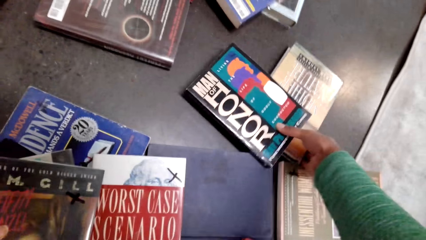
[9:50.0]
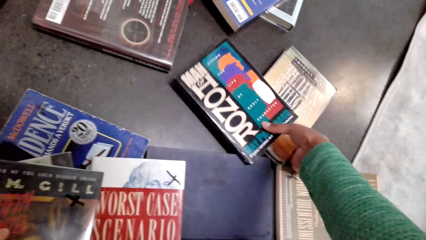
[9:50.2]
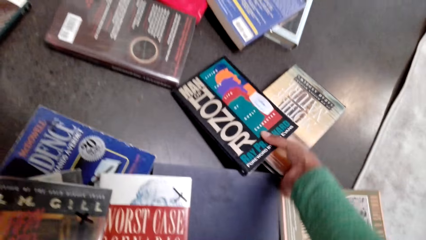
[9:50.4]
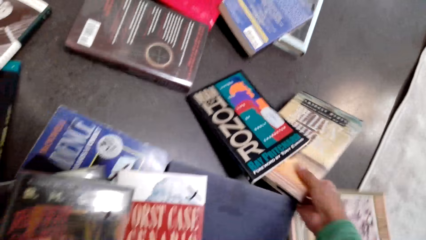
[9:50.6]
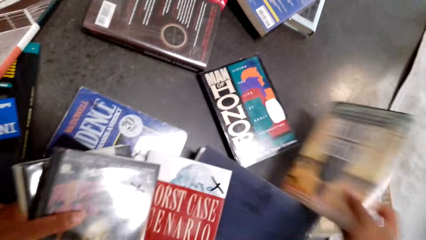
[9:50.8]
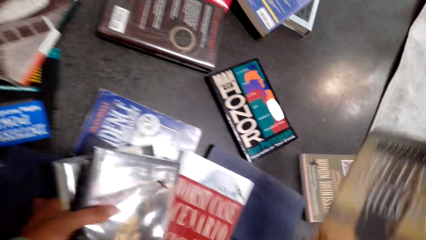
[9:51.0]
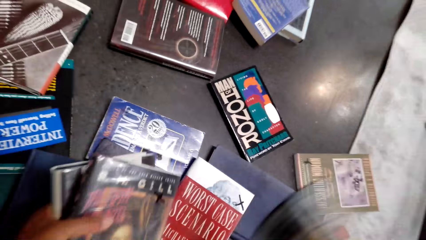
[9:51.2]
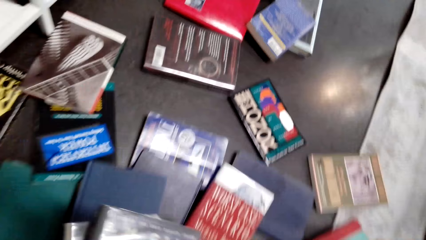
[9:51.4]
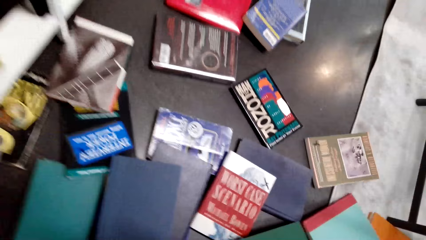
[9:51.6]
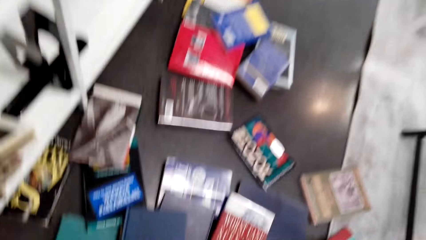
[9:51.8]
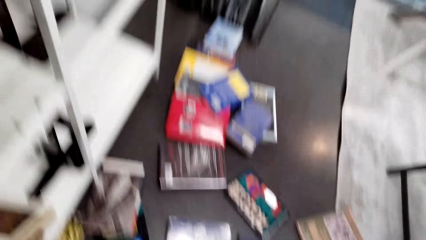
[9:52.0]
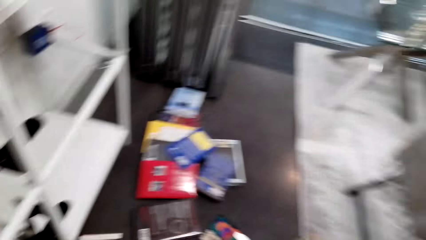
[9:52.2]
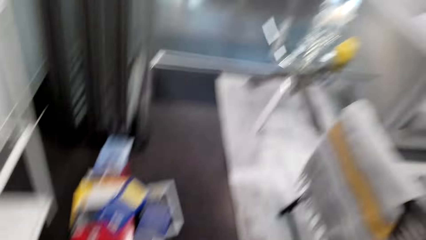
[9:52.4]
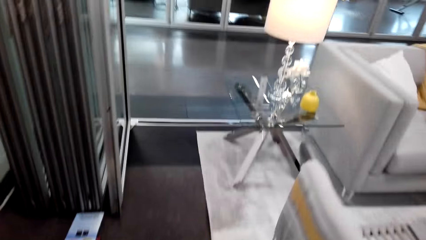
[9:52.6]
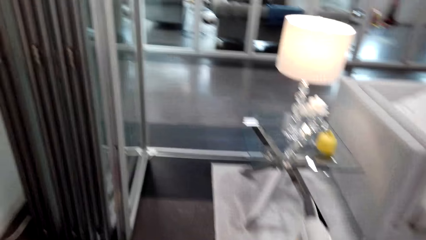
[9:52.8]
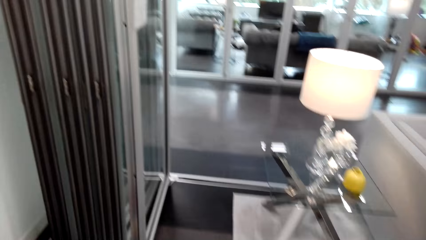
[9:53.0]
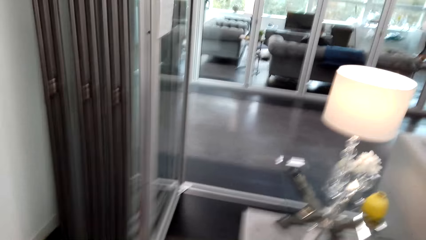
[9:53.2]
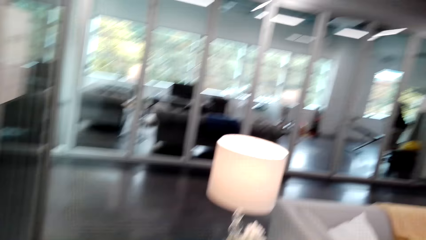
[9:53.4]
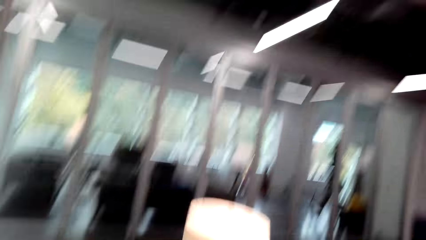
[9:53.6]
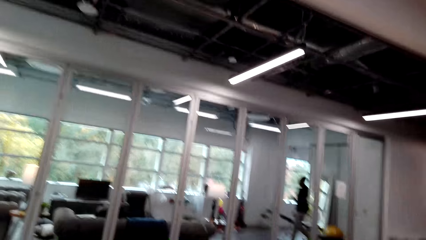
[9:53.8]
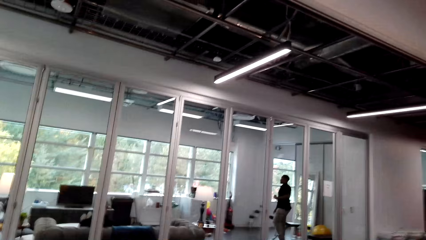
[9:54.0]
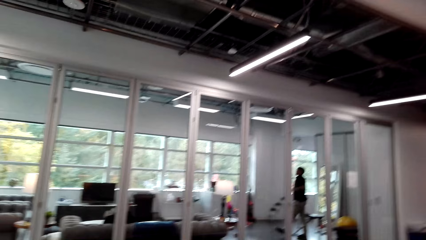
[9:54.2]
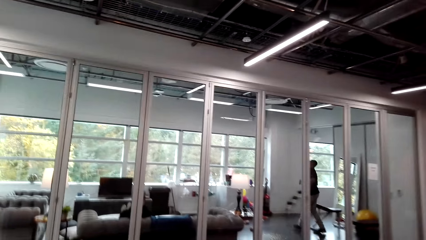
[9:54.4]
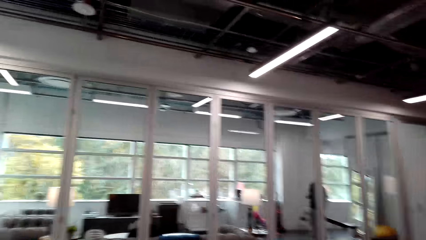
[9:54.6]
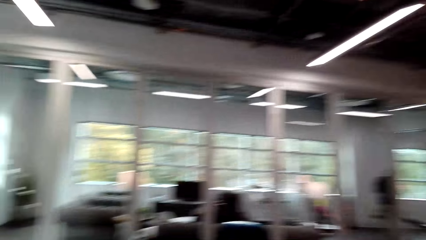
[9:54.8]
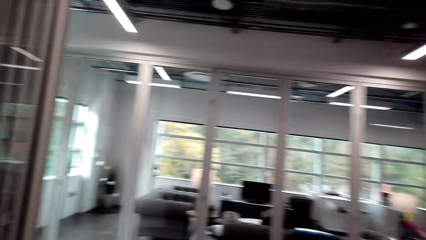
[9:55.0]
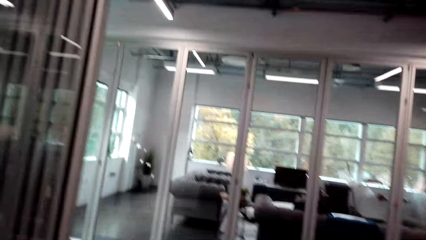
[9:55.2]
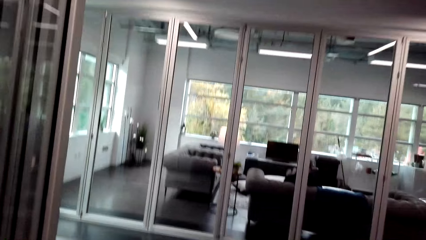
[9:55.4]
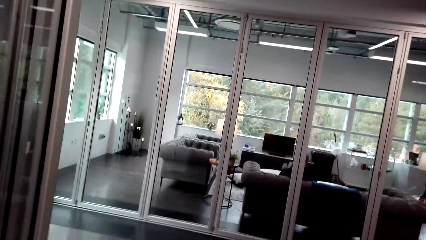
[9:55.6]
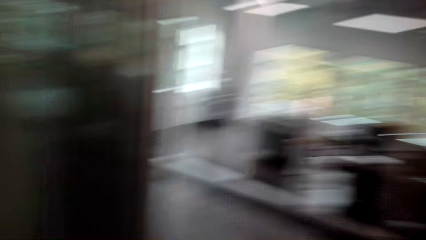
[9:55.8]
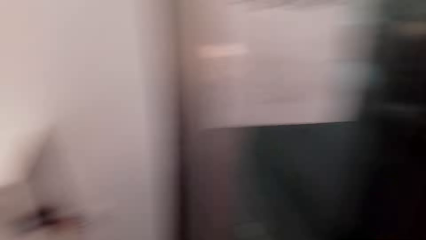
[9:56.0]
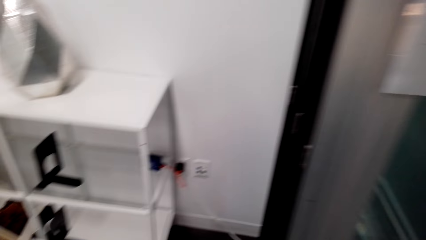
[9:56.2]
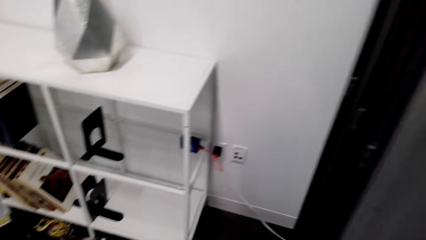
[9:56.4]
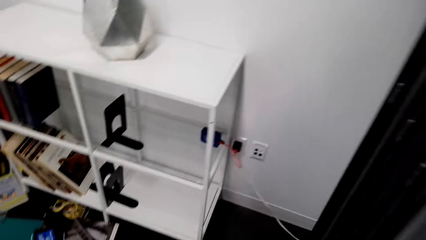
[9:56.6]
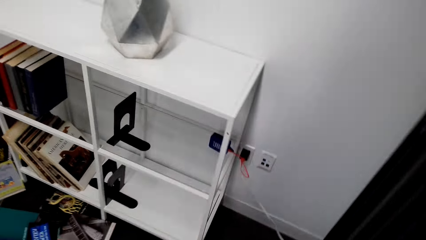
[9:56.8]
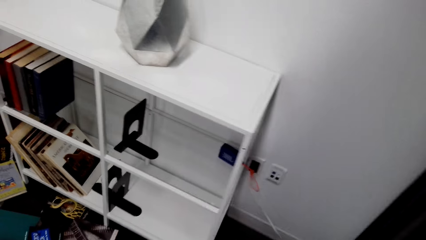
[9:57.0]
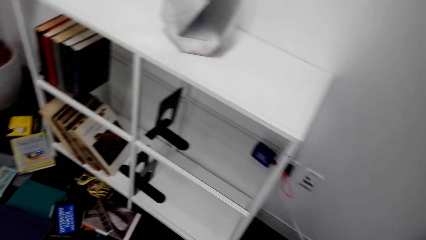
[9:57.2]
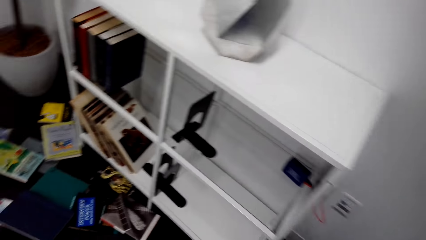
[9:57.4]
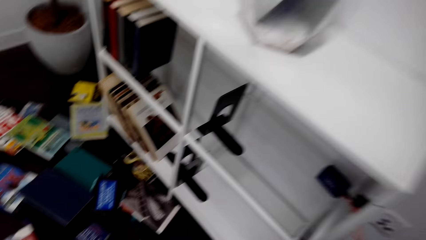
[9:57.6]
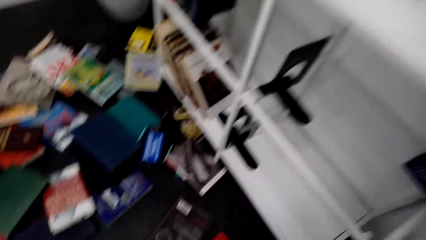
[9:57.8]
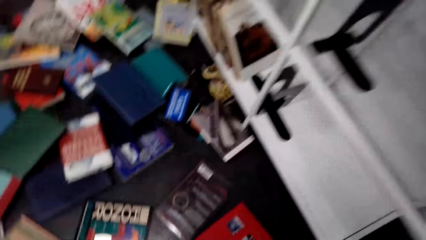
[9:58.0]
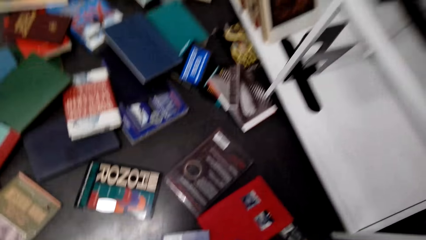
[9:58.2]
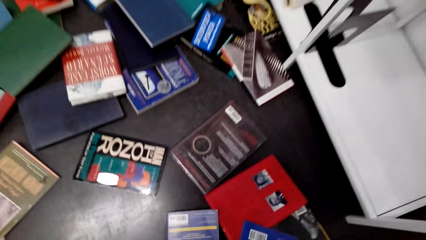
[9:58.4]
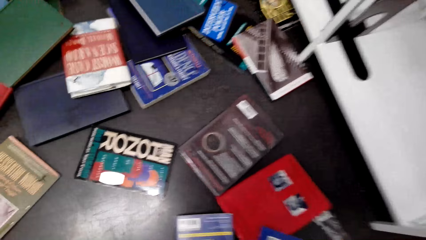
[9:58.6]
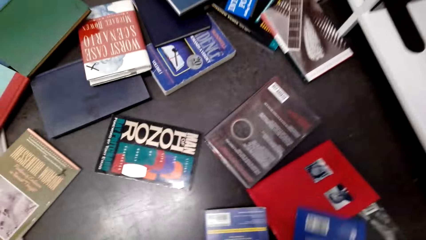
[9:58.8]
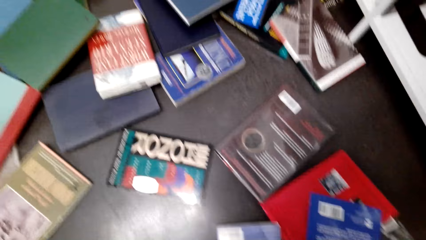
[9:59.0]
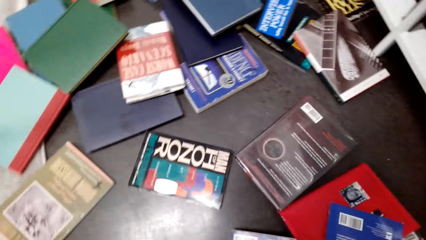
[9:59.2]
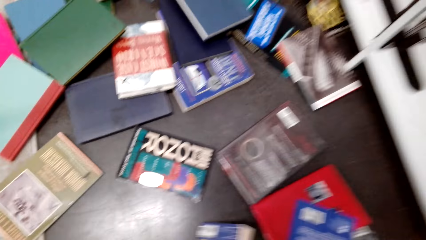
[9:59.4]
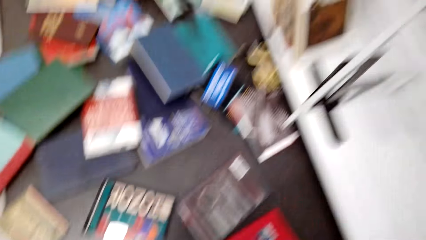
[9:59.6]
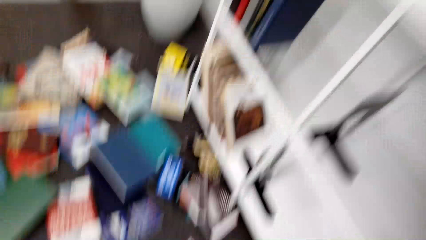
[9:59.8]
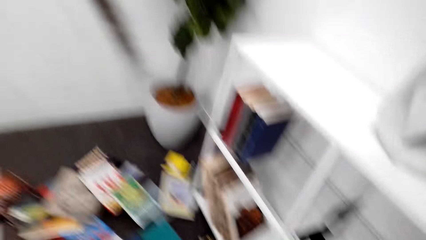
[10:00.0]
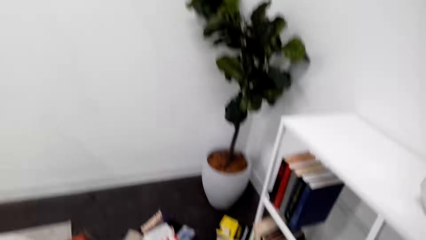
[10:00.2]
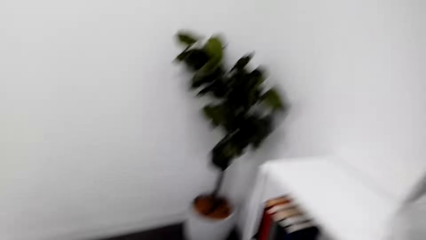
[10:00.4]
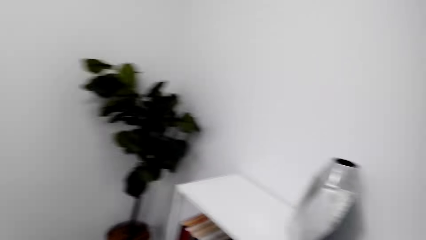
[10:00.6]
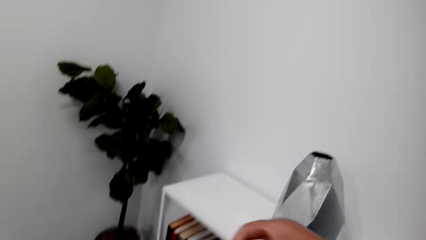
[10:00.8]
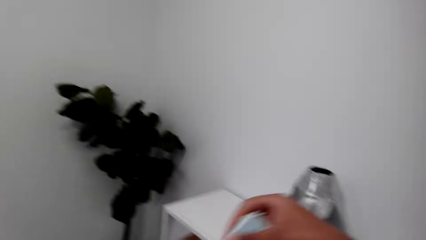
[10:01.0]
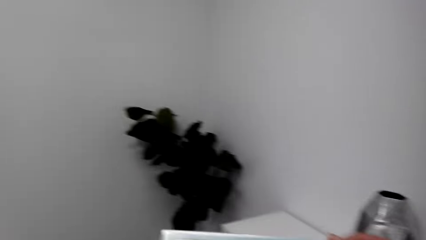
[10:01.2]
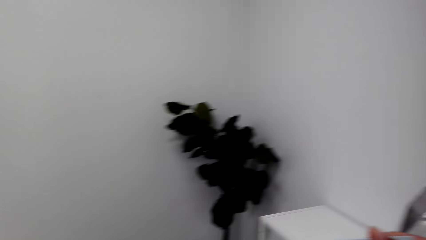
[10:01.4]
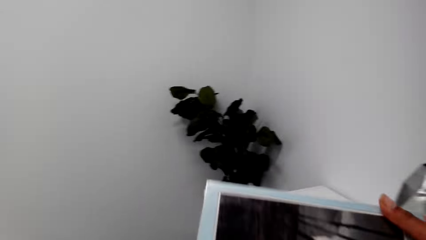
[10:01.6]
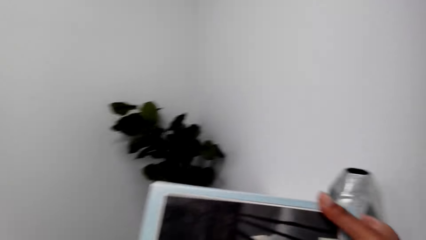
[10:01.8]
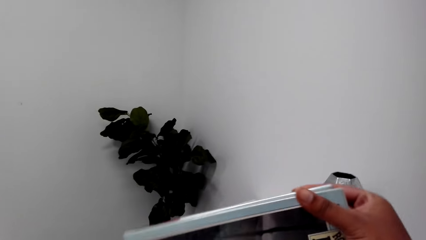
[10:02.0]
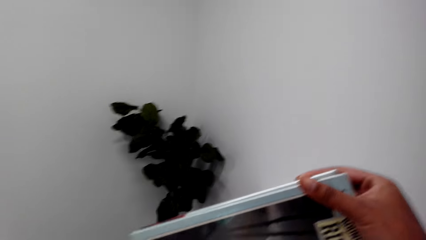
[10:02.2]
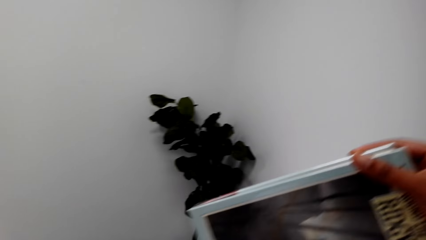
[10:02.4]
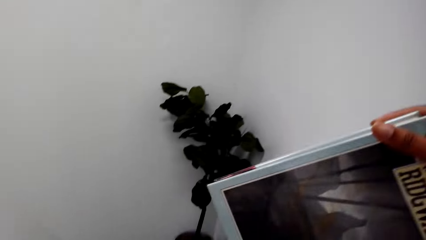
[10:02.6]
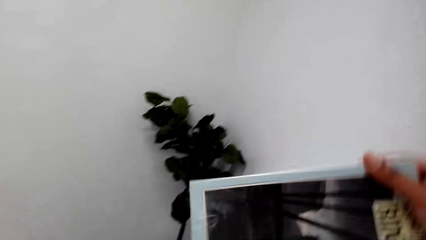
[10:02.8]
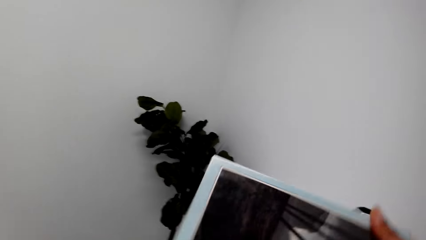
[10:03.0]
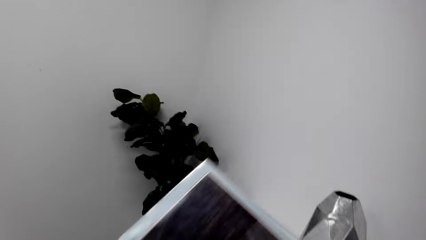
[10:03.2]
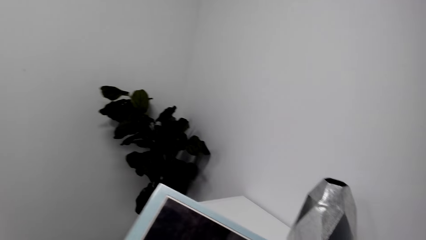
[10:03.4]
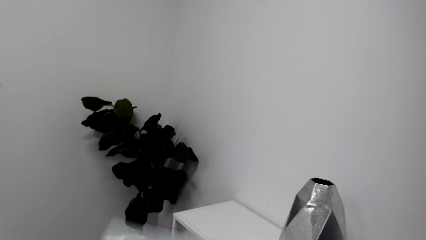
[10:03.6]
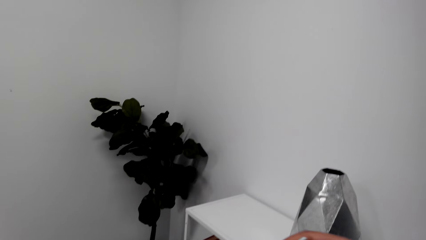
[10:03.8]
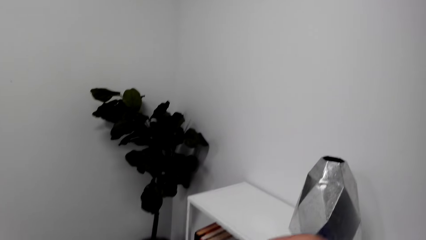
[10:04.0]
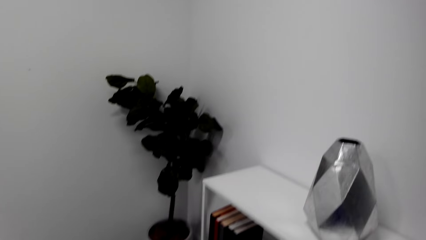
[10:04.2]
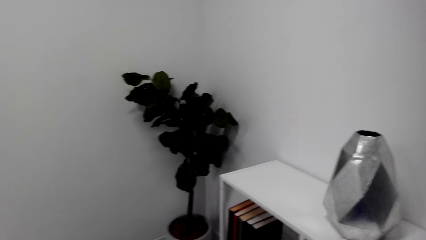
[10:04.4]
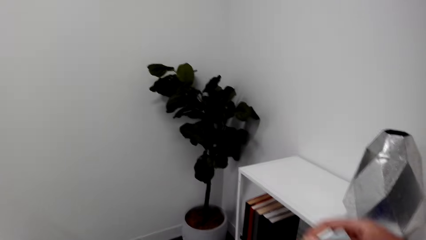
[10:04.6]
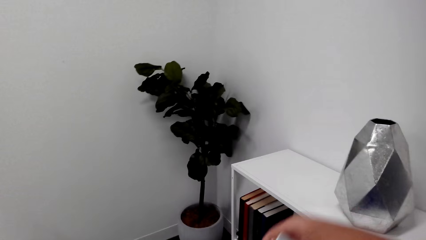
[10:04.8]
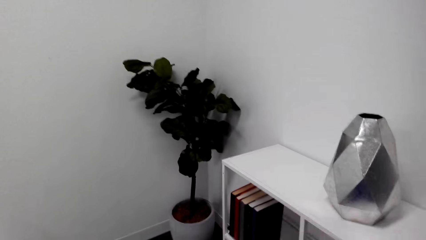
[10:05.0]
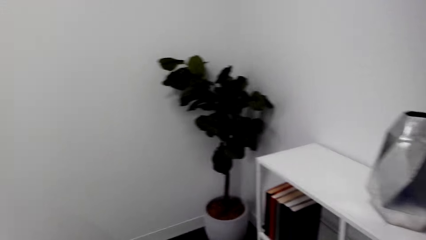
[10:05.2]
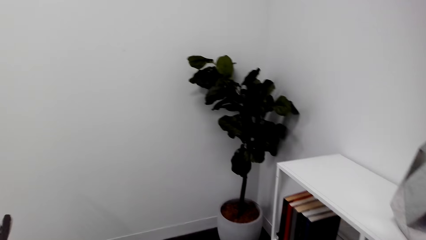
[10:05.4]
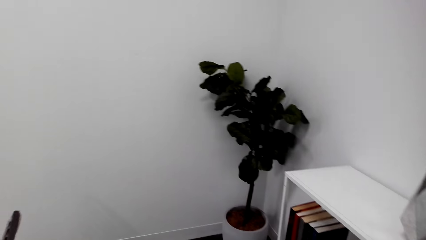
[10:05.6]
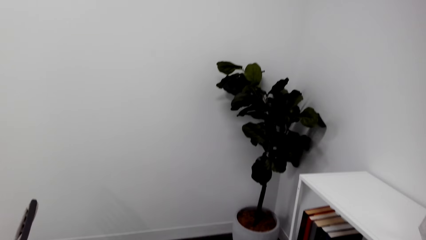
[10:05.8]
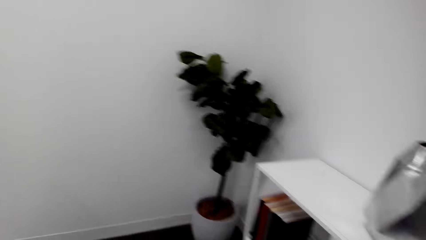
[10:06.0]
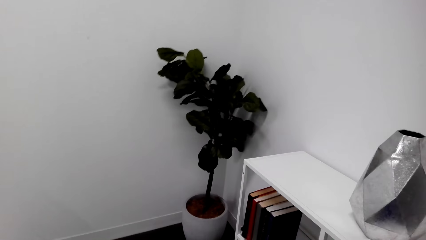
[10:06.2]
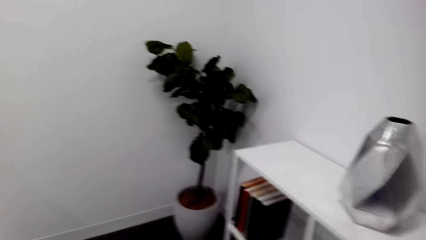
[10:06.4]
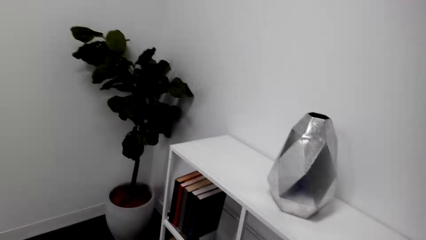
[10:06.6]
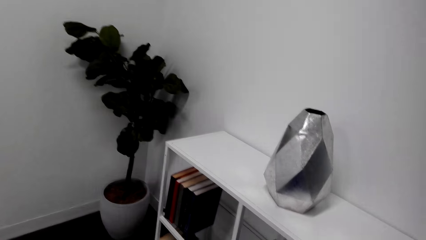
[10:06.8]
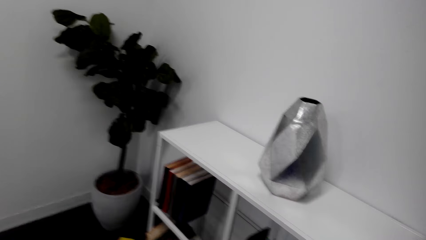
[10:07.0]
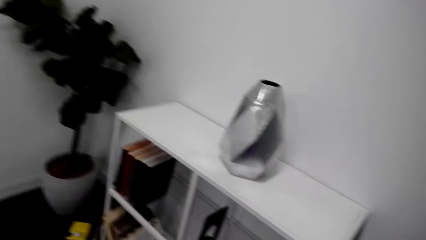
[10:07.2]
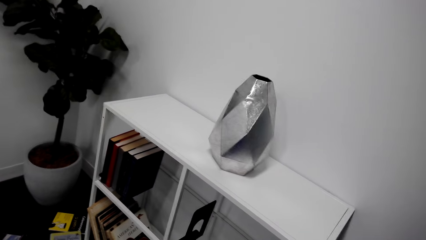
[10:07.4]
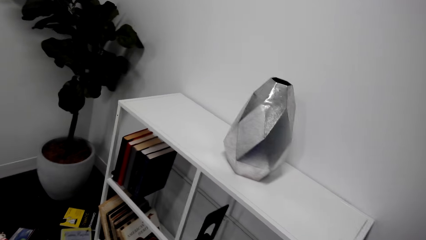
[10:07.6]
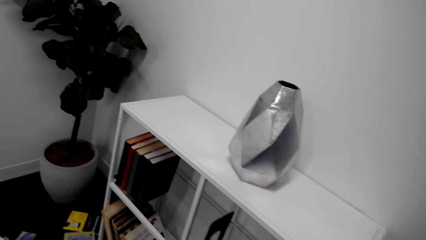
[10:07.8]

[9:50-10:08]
The camera wearer looks around. They look at a book. They look around.
